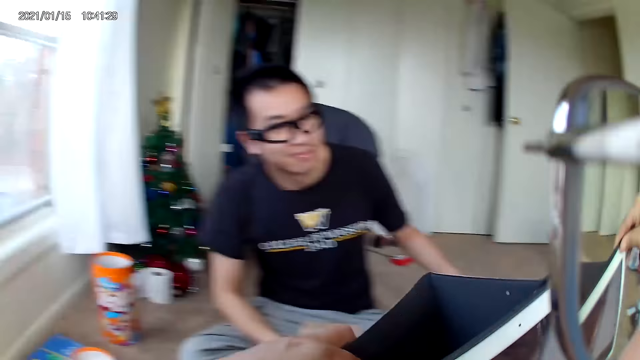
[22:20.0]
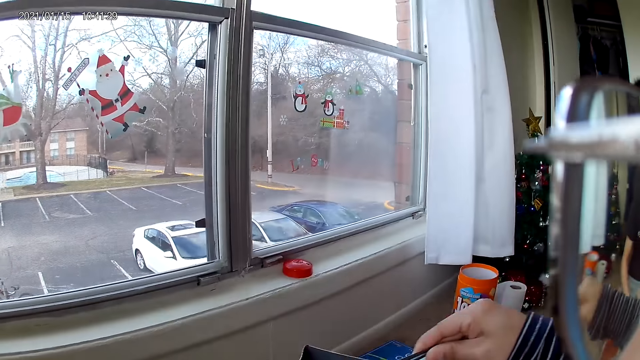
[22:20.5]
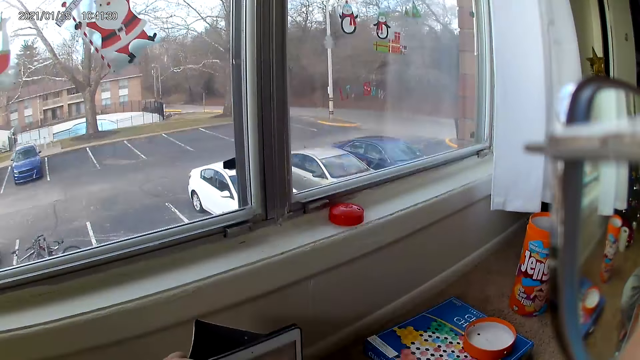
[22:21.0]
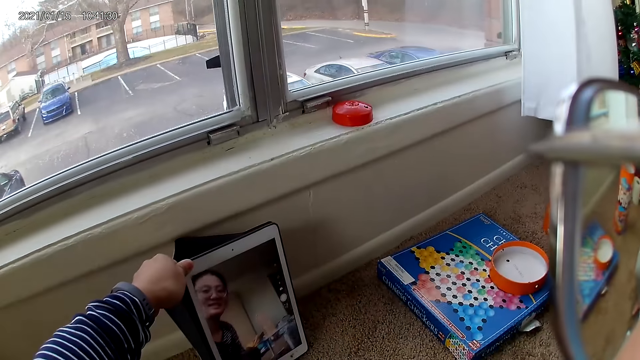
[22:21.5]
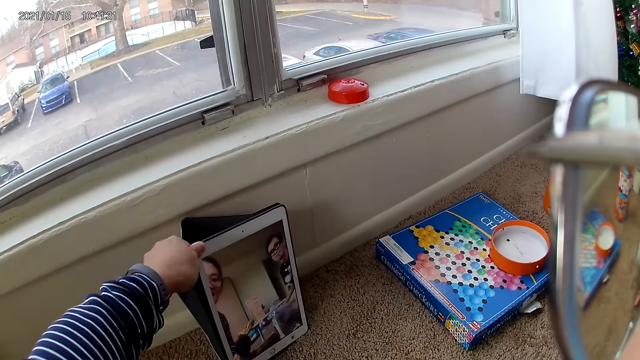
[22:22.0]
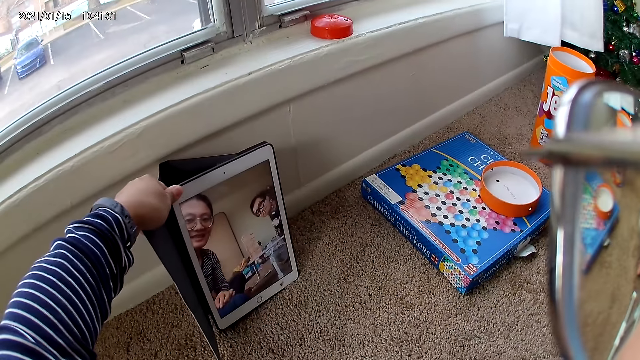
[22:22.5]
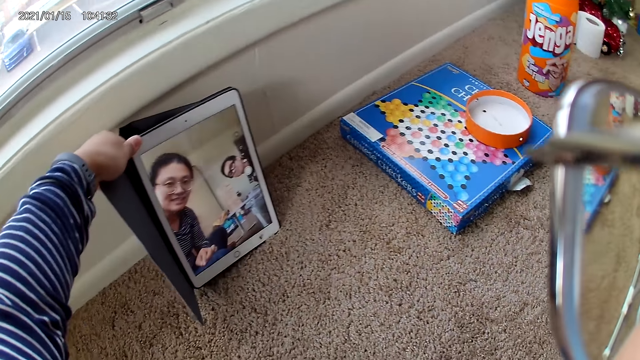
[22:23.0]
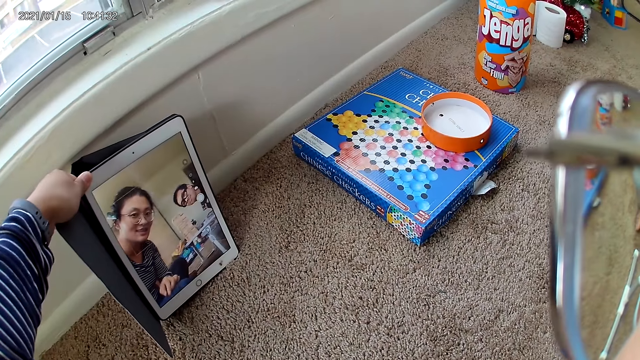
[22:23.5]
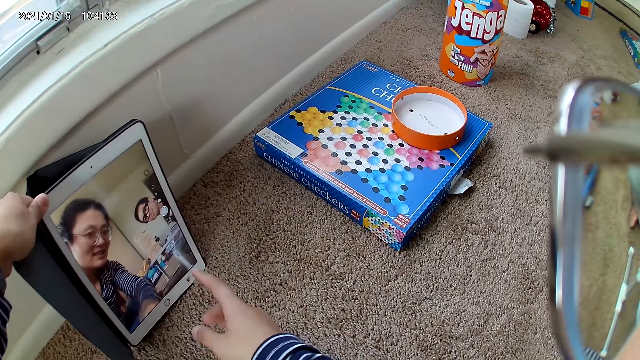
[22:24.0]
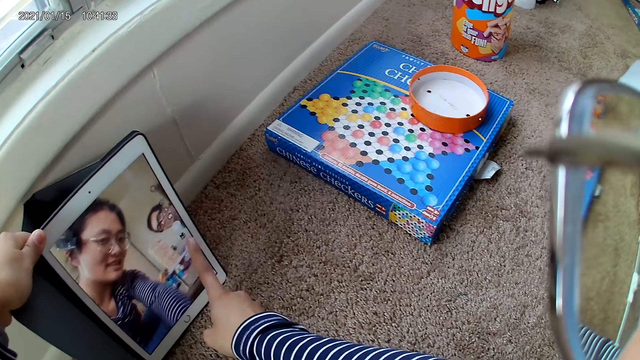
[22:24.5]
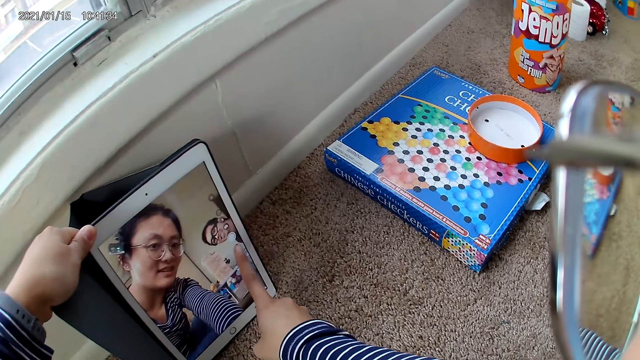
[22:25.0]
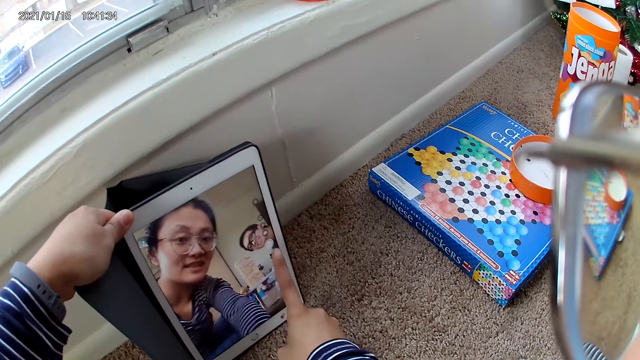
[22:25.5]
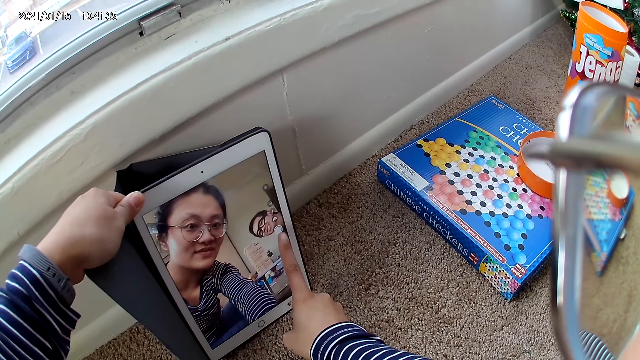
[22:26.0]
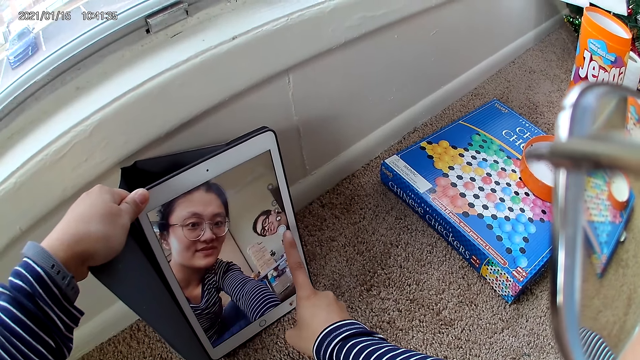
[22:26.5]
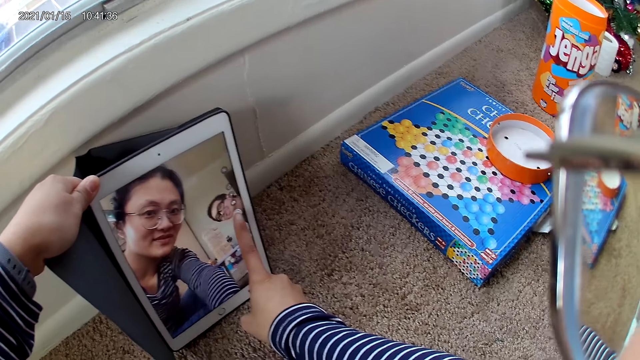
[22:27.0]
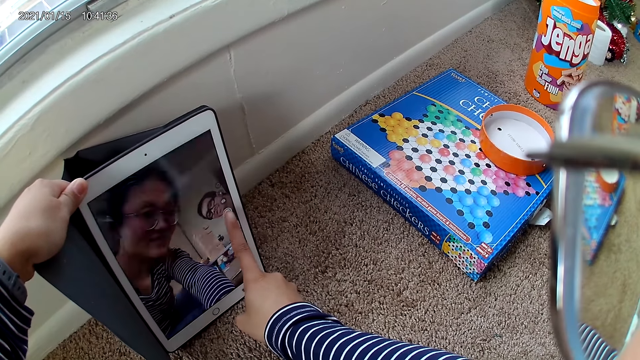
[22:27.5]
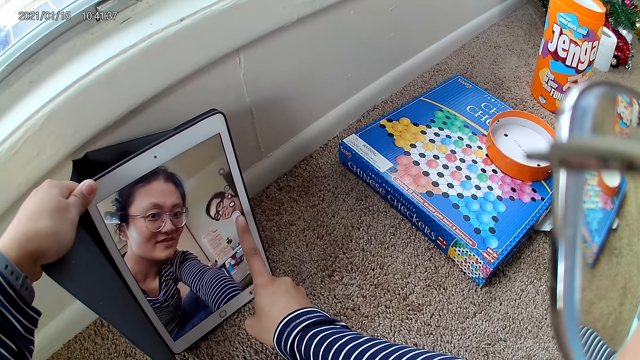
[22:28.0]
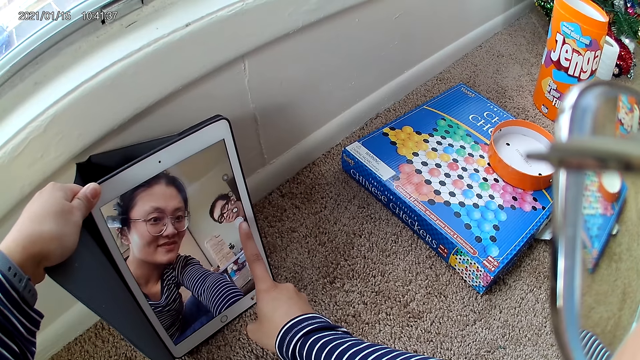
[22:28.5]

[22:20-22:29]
The camera wearer takes a photo of herself. They place the tablet on the rug. They operate the tablet.

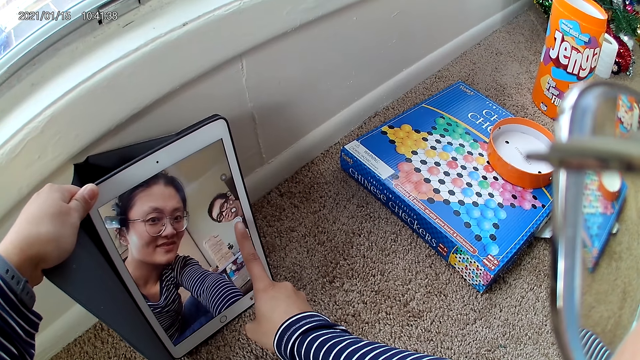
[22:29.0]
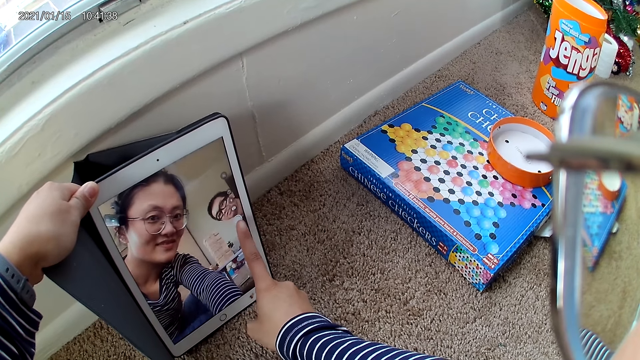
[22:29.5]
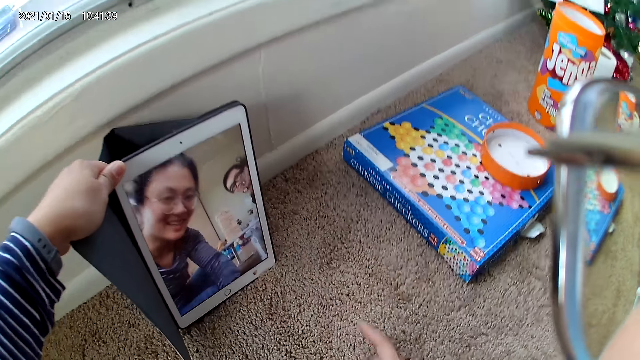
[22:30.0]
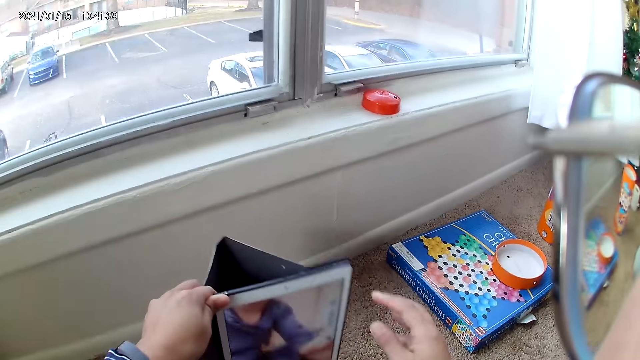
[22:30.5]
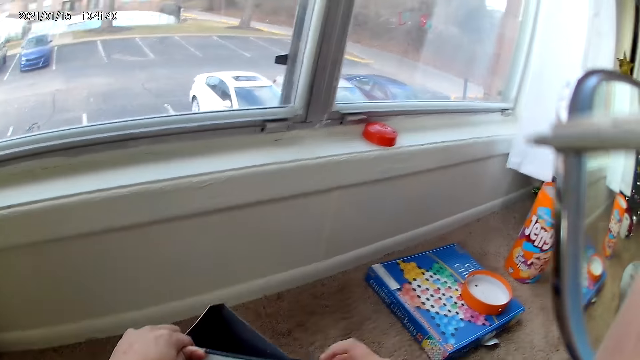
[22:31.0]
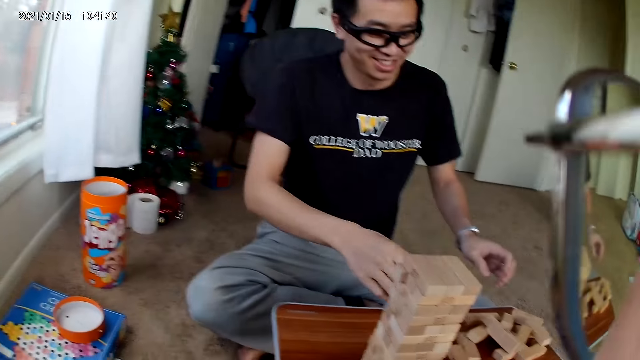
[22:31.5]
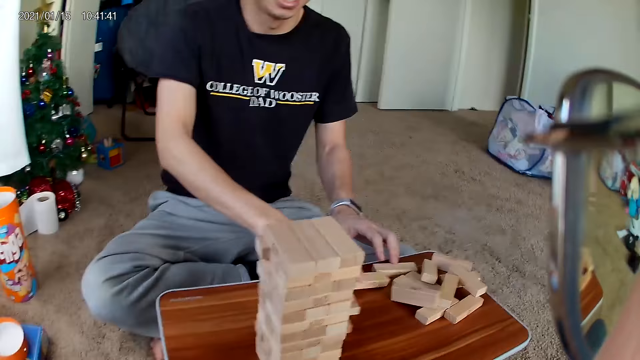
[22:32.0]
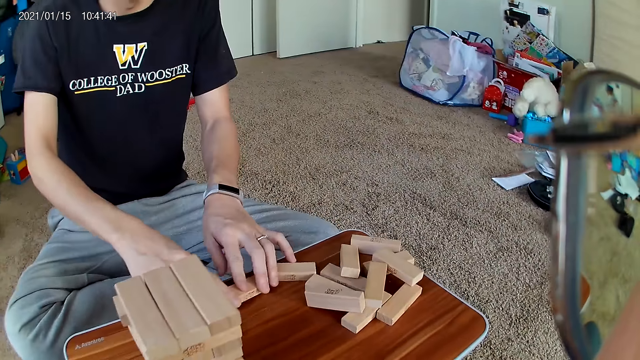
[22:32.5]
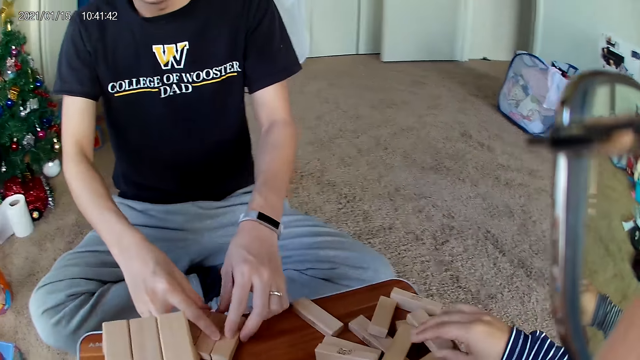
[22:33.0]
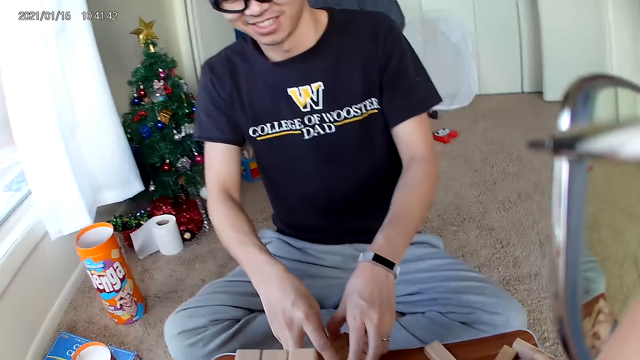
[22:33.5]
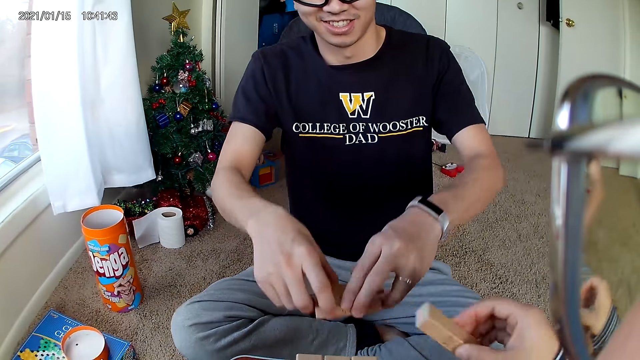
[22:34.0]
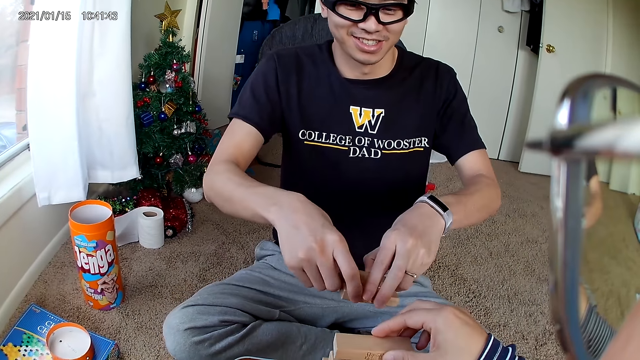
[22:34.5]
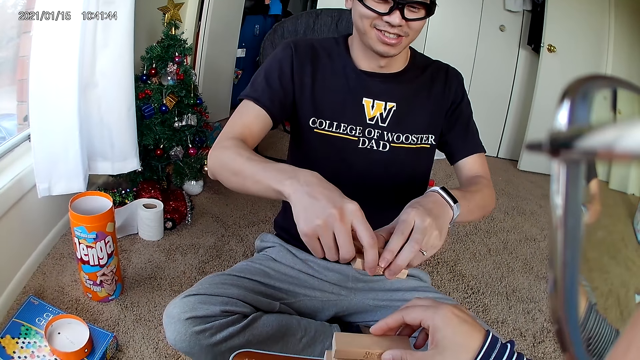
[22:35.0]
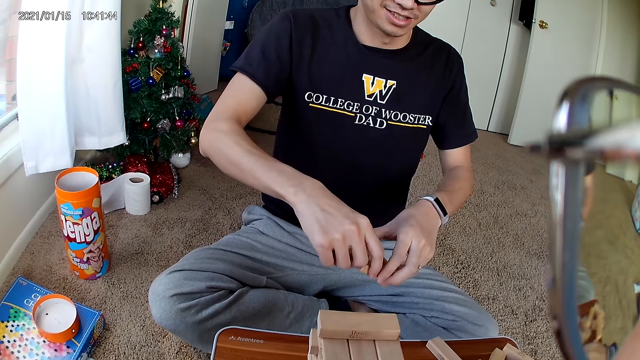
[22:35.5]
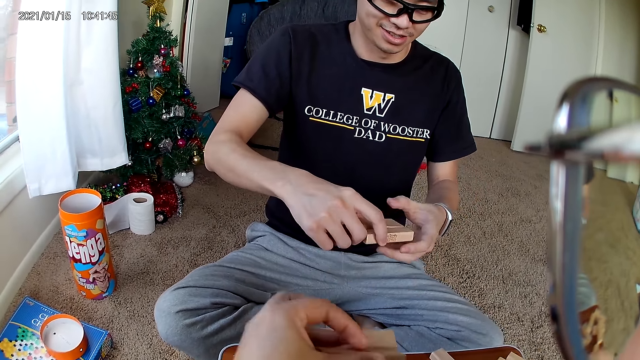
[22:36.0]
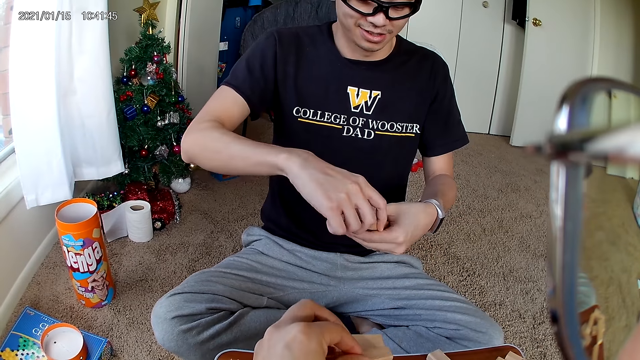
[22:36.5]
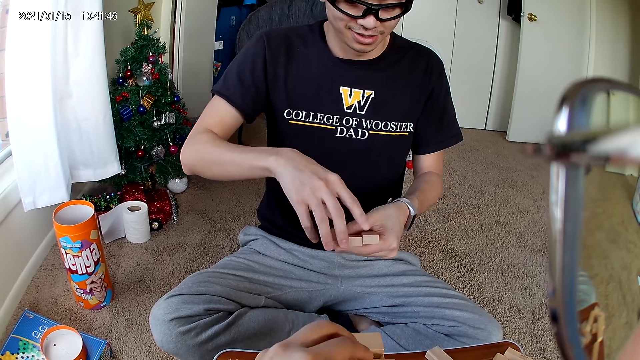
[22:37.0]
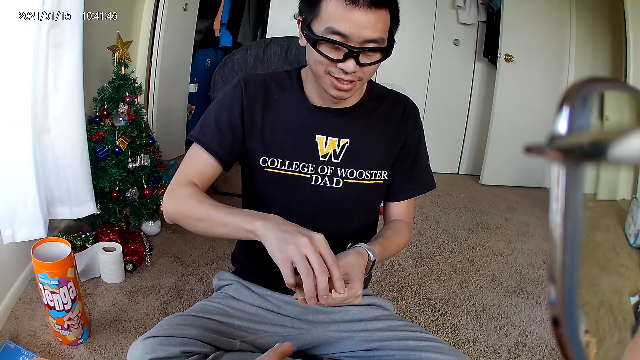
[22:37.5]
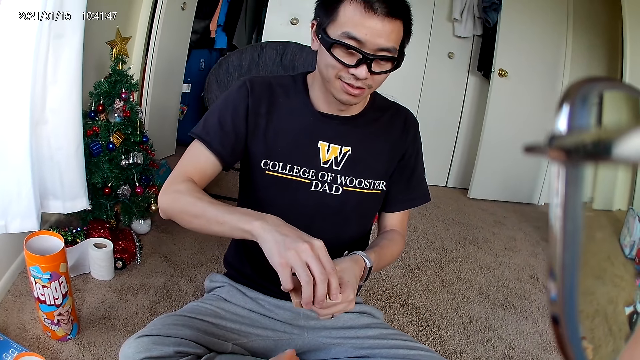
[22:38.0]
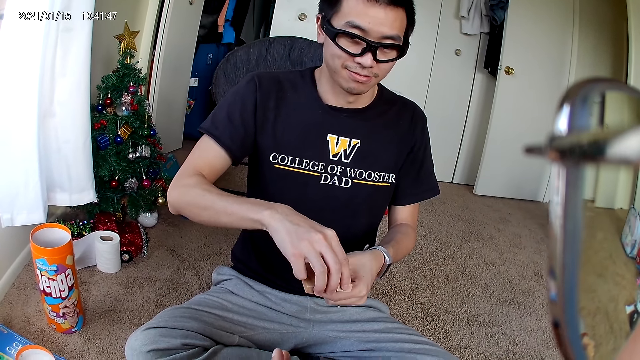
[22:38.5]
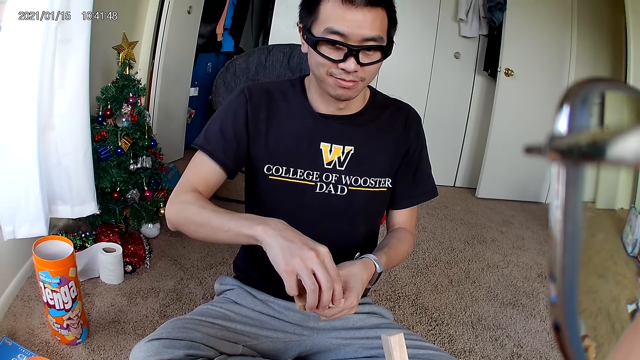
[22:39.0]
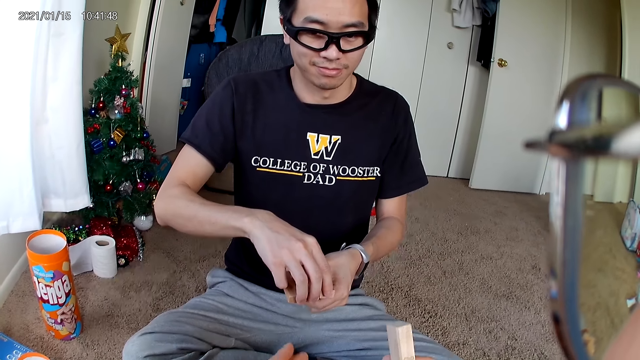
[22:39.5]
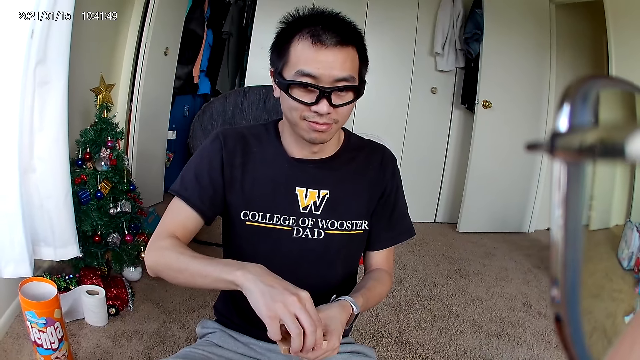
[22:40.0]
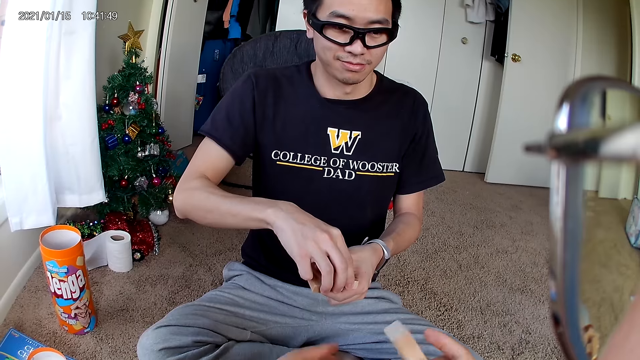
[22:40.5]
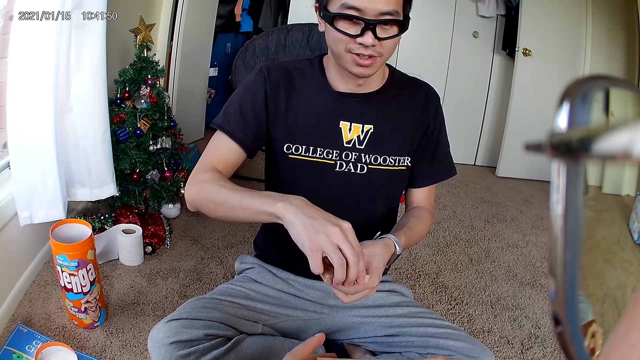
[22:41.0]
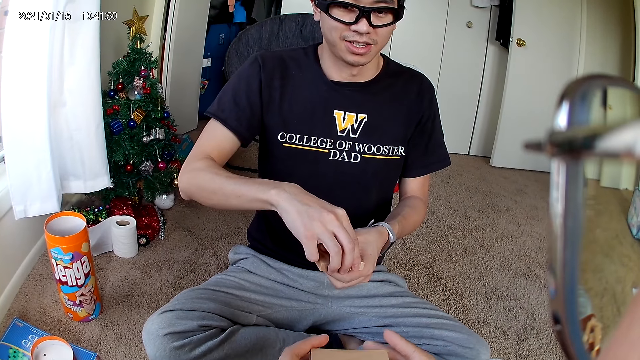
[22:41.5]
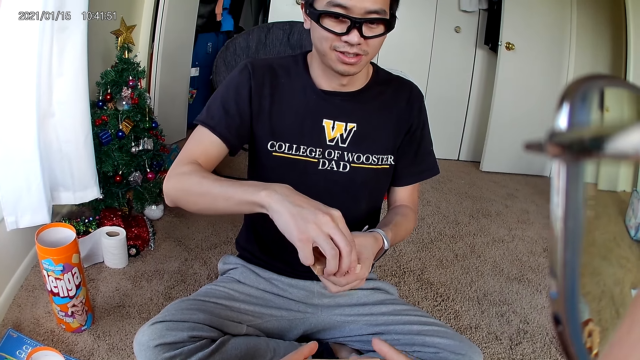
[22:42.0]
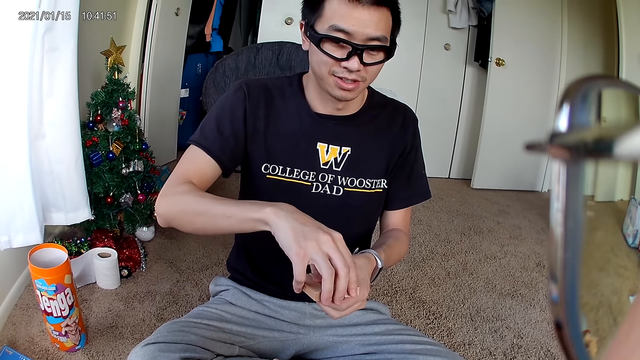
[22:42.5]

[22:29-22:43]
The camera wearer lifts the tablet. They look around the room. A man arranges the building blocks on the wooden board. The camera wearer looks around the room. They place building blocks on the building blocks stack. The man lifts a block. The camera wearer looks at the man.
